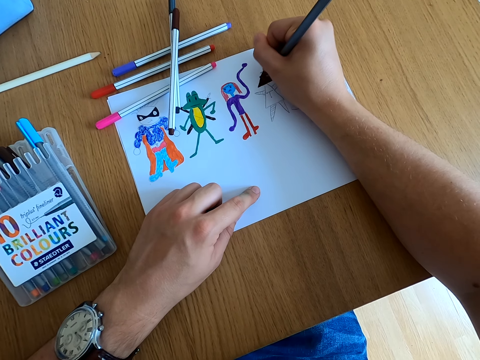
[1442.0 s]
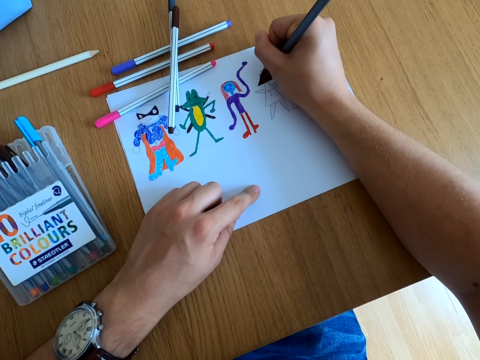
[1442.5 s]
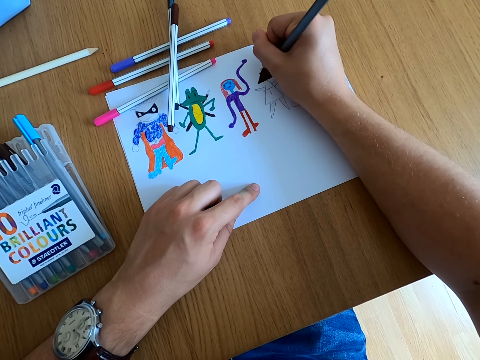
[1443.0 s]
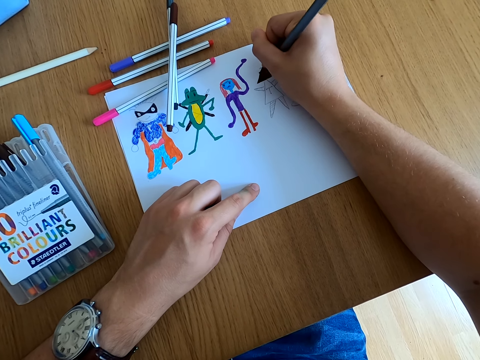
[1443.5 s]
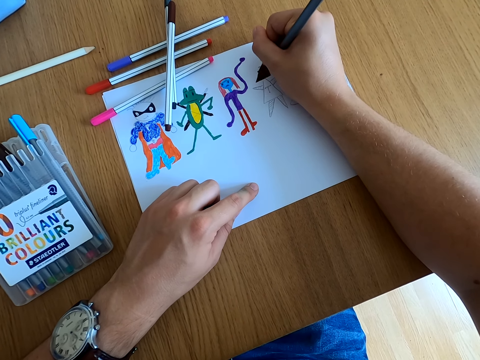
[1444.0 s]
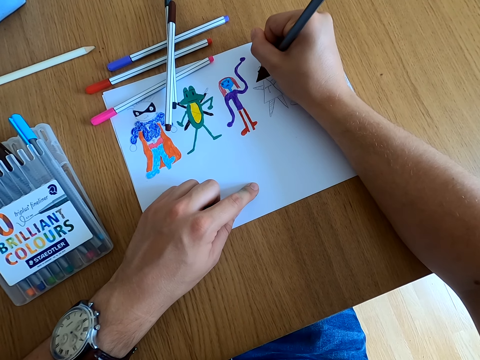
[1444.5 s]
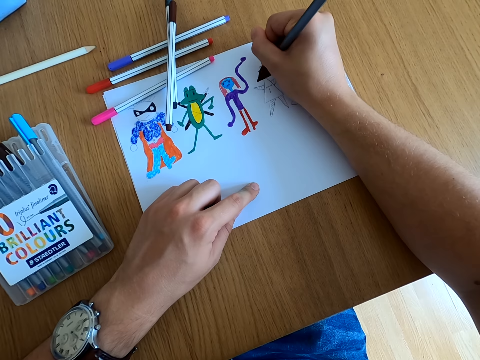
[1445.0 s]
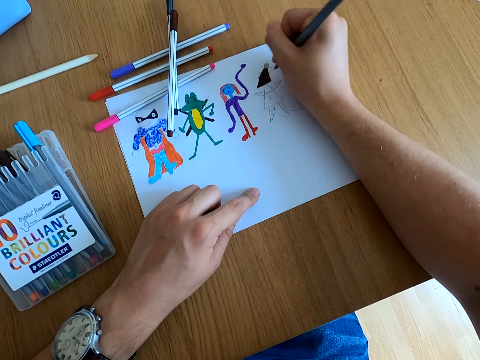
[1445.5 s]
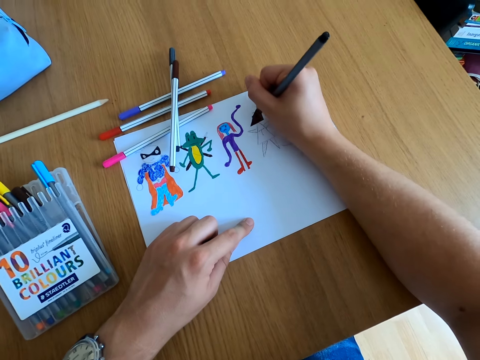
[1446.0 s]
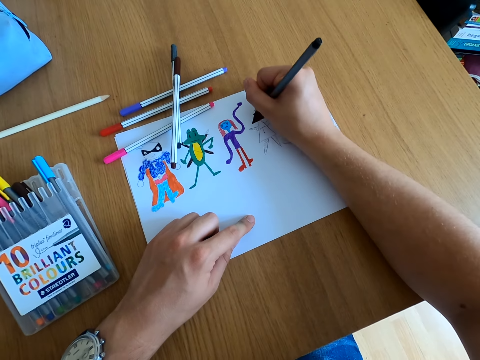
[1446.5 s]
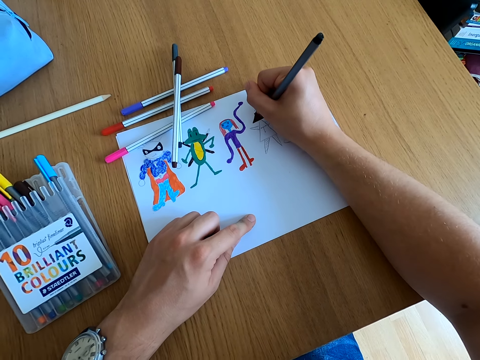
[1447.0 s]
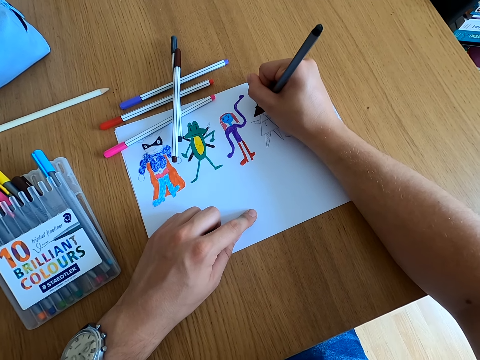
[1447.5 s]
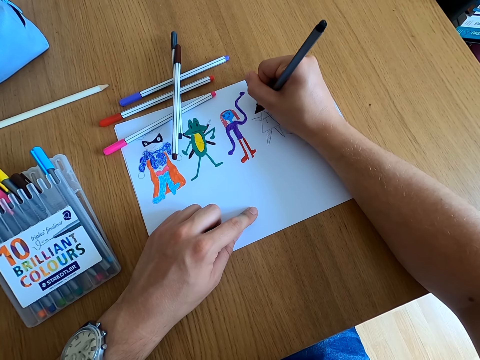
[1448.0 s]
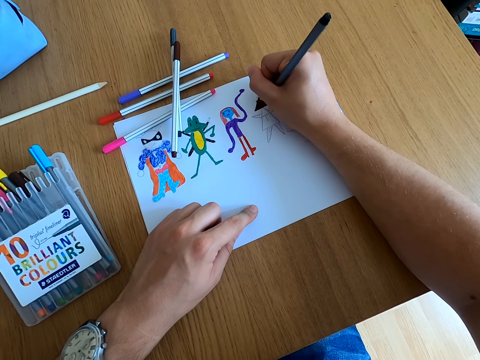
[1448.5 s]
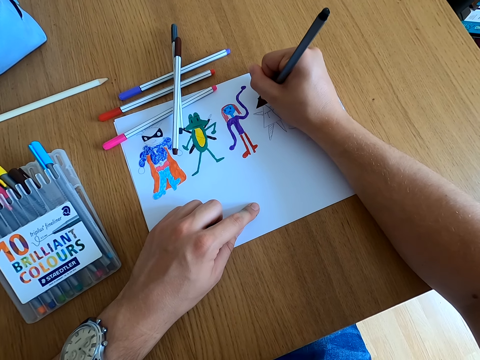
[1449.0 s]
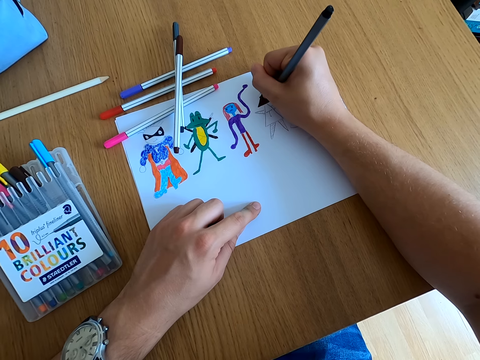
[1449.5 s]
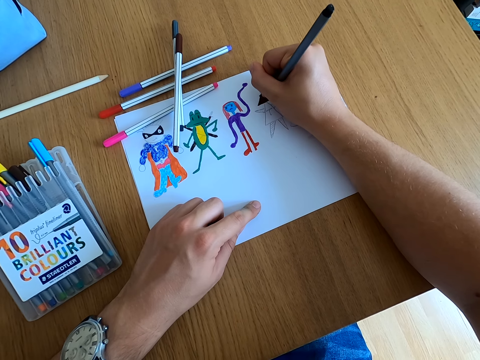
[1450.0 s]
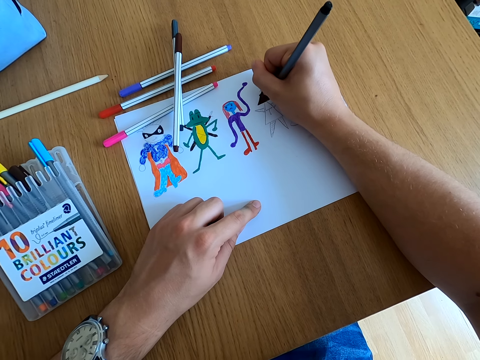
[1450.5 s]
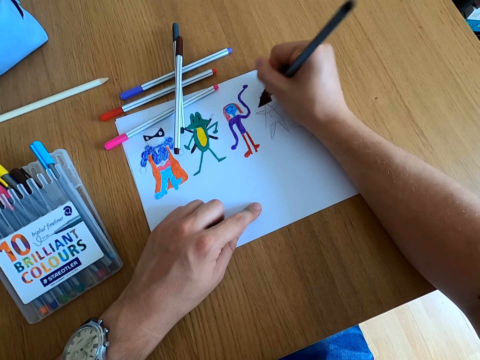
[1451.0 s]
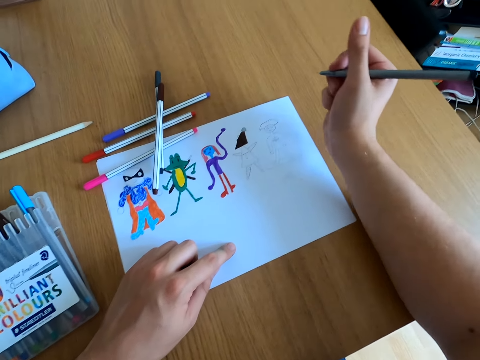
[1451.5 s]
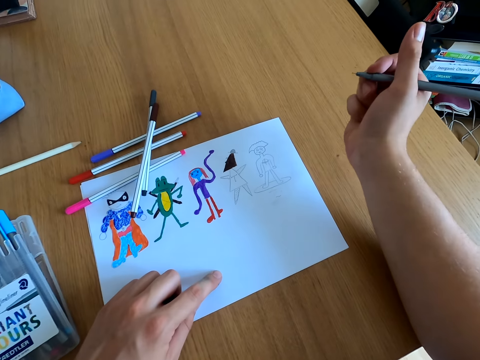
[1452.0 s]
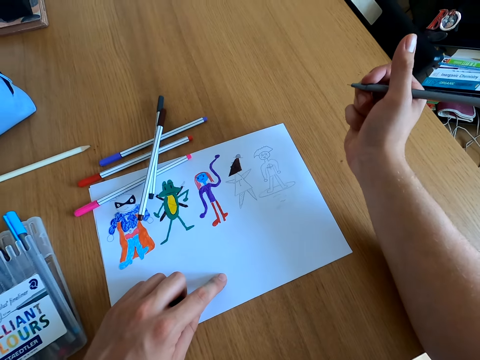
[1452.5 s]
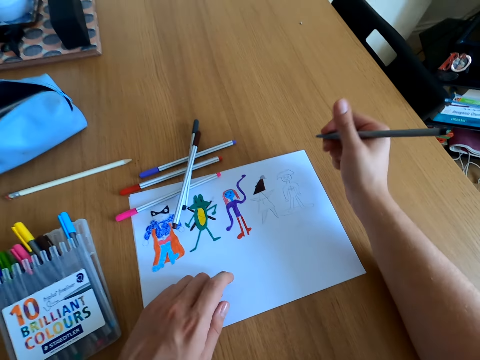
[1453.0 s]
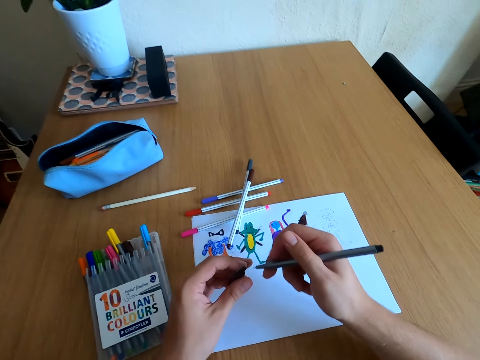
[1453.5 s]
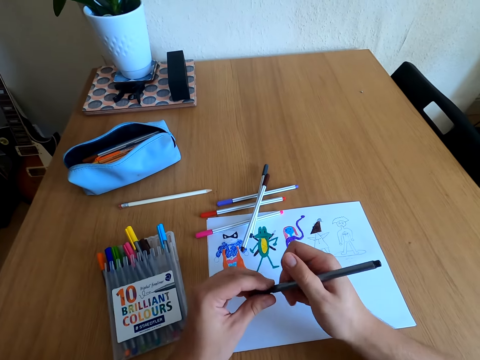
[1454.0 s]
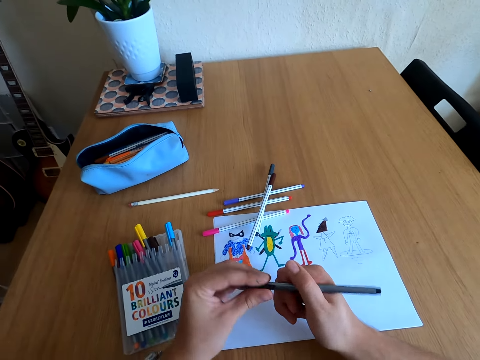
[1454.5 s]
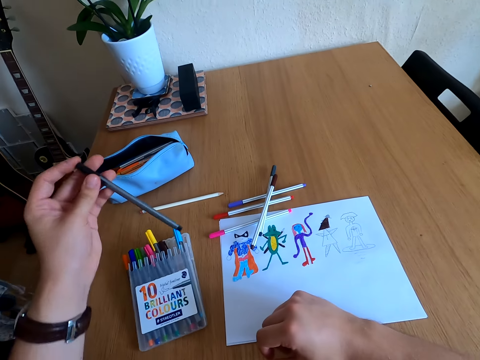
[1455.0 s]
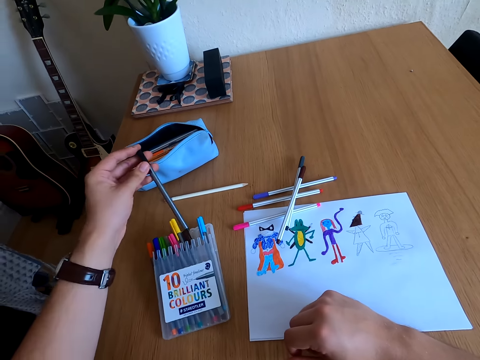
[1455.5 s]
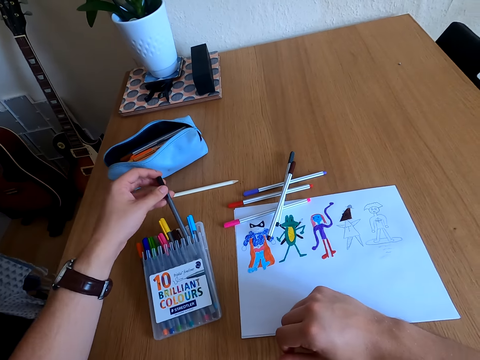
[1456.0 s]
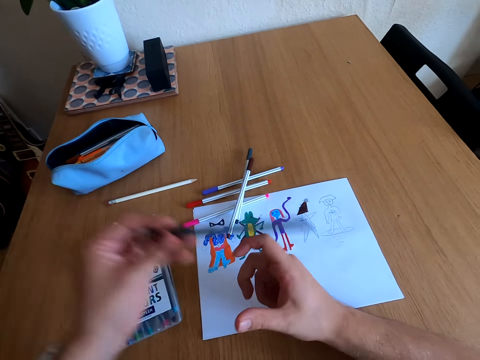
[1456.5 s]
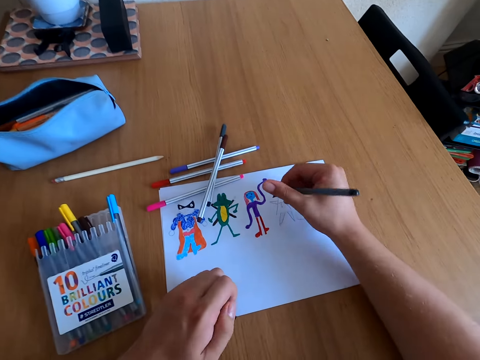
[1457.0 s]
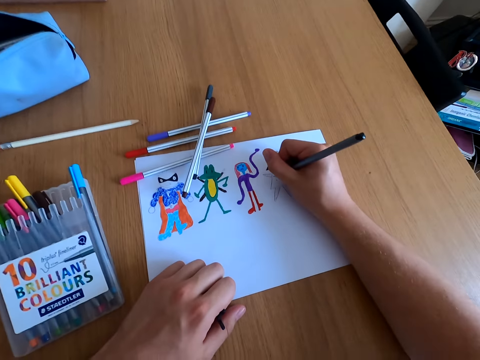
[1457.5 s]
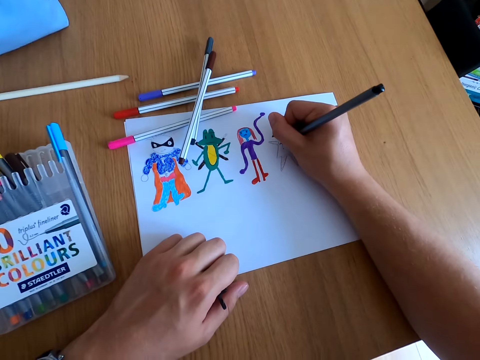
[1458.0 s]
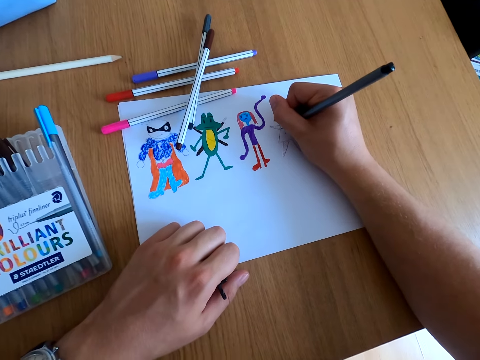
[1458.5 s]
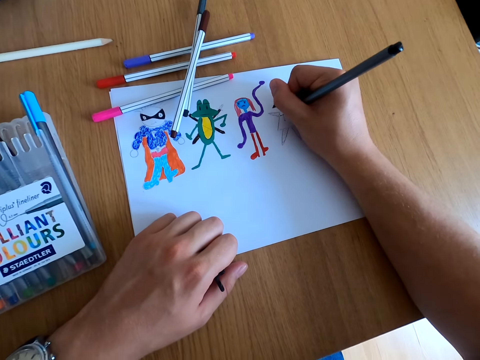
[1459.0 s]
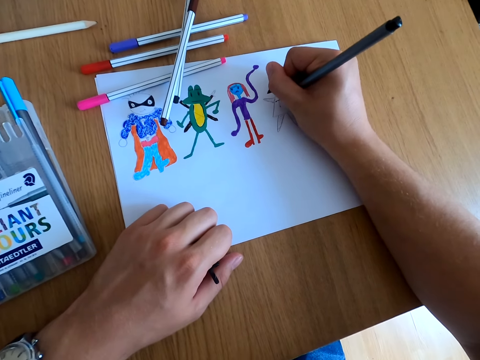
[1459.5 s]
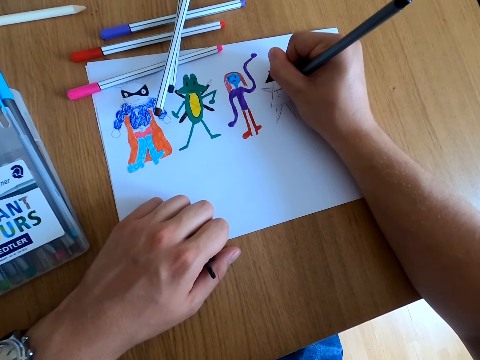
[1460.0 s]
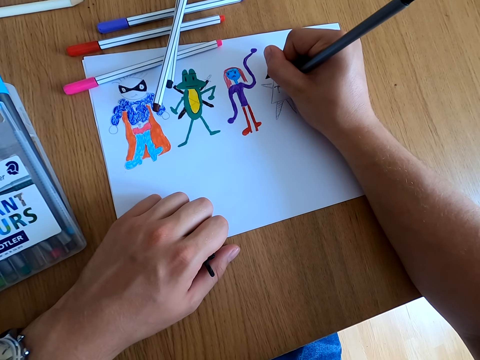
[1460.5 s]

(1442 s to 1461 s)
The camera wearer looks at the drawing. They close the color pen lid. They look around the table. They sigh. They open the color pen lid. They color the drawing.

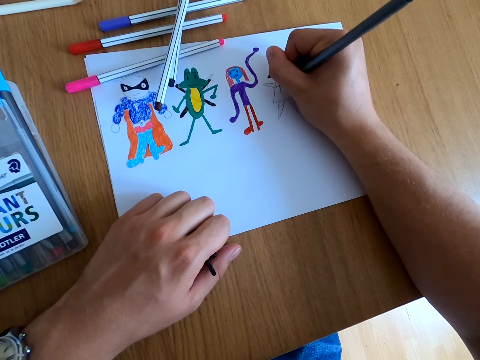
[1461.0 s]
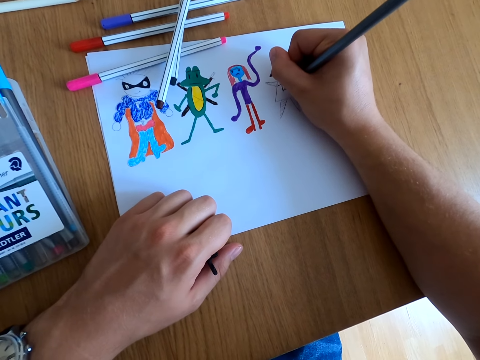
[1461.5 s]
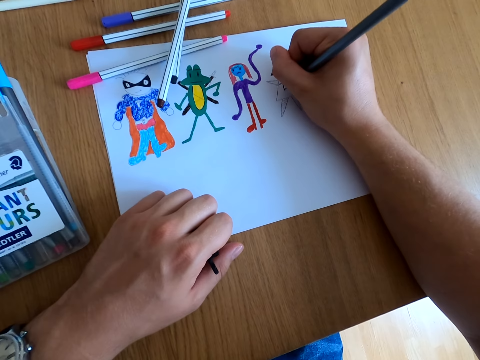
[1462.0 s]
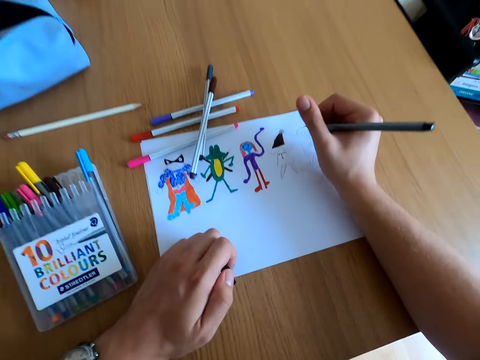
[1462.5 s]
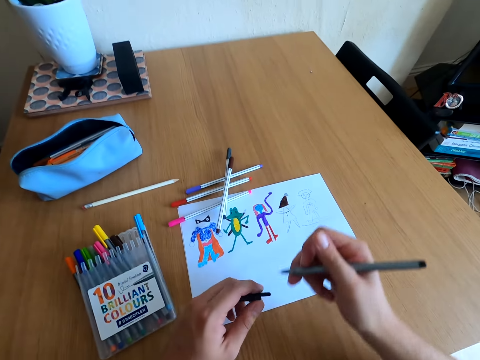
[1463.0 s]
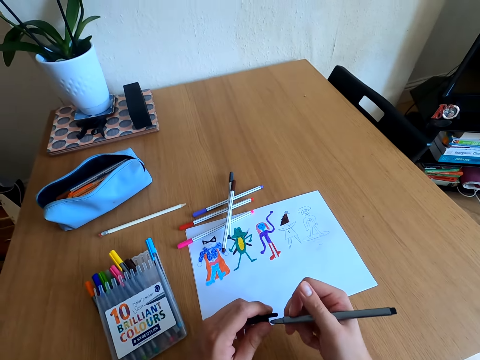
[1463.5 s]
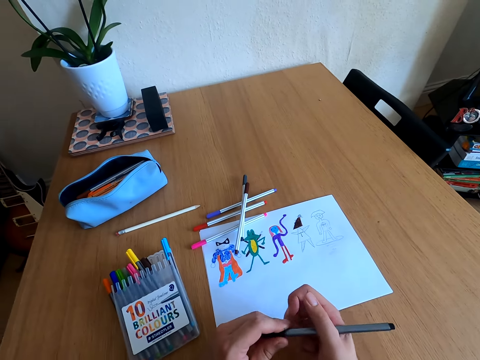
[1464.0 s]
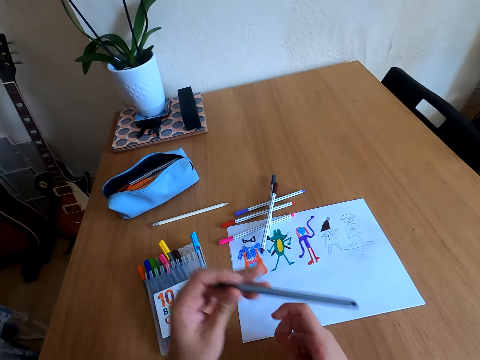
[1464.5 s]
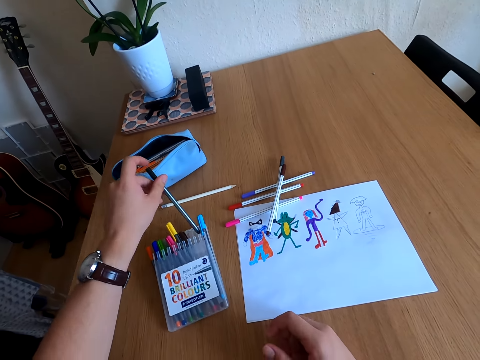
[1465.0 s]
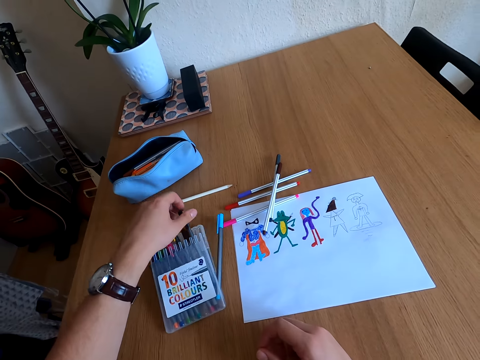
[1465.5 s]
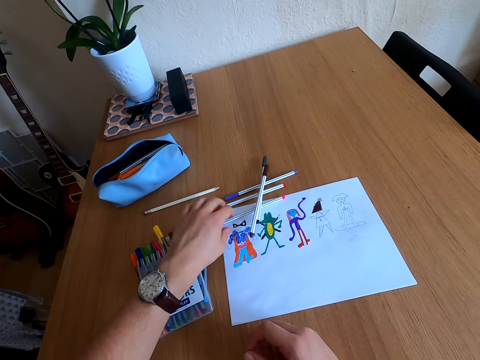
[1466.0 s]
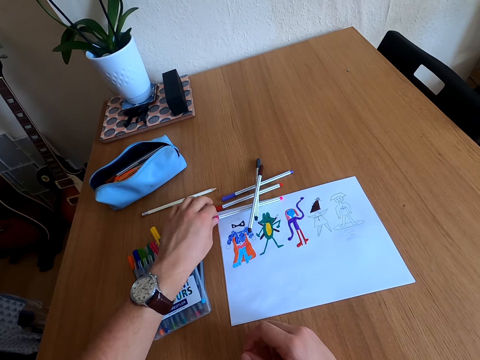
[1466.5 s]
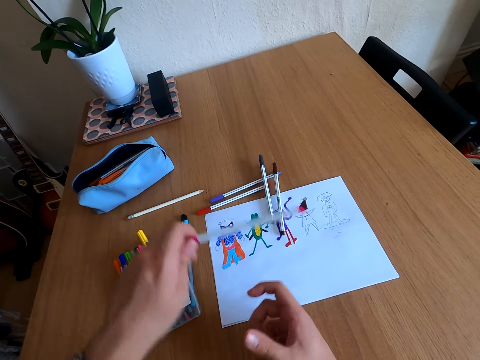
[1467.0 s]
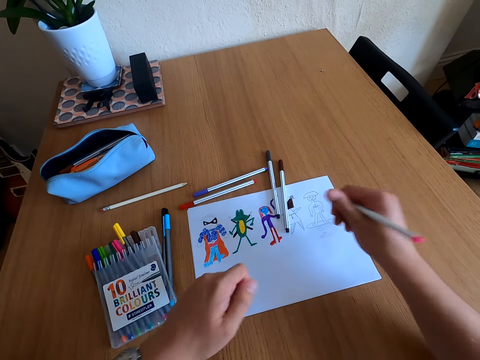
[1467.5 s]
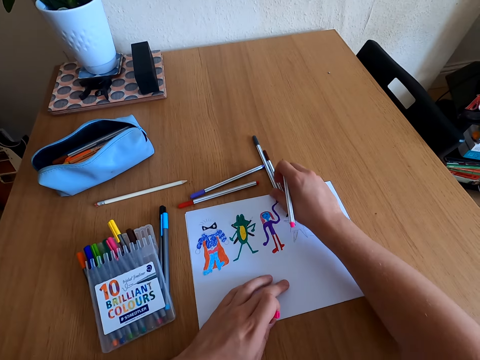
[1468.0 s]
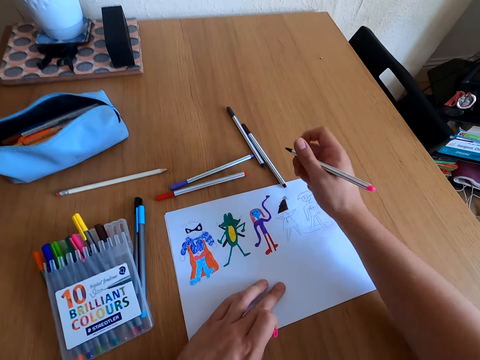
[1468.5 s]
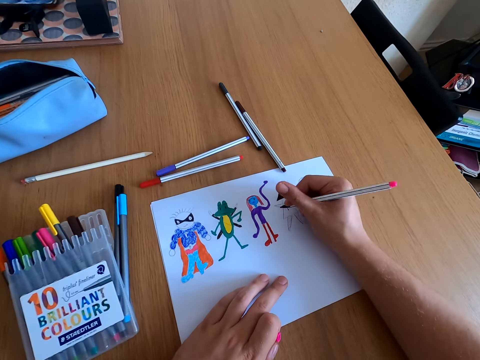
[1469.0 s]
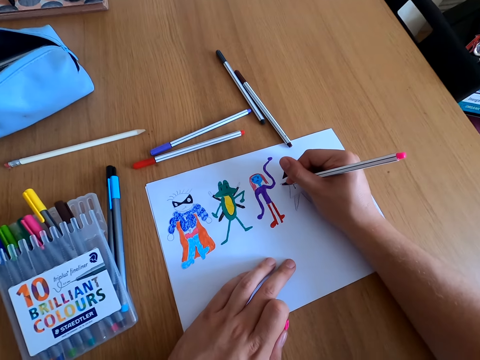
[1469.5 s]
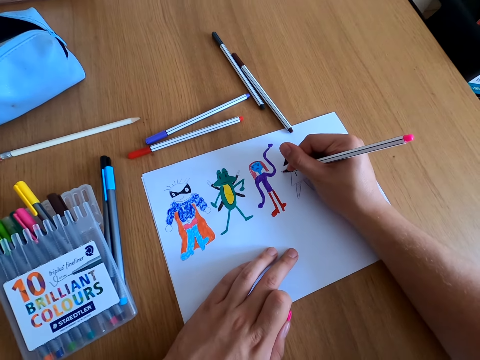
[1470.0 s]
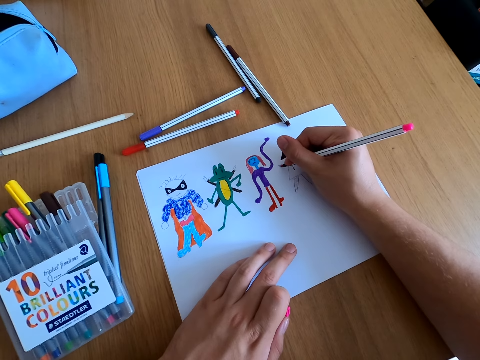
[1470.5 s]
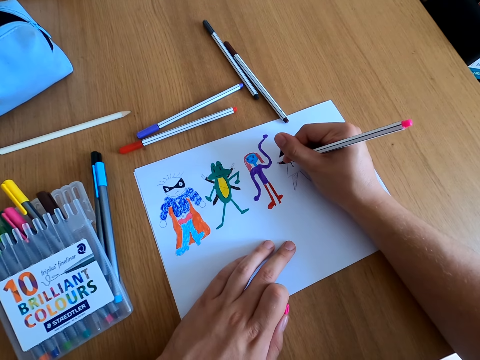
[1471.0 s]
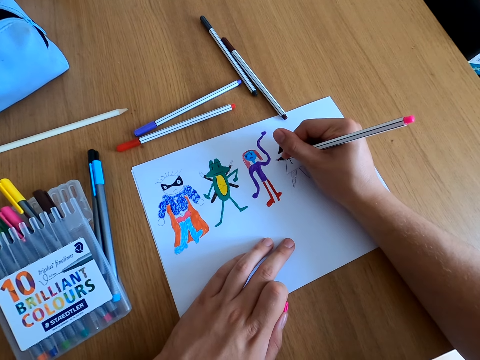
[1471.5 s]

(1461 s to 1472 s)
The camera wearer closes the color pen lid. They place the color pen in the kit. They pick up a color pen. They open the color pen lid. They move the color pens on the table. They color the drawing.
